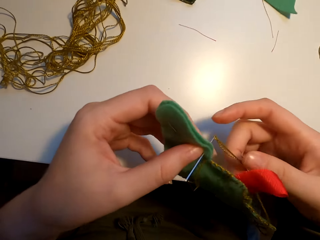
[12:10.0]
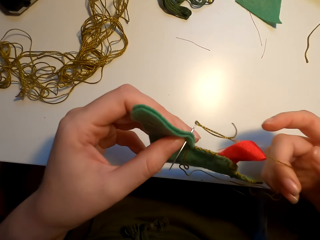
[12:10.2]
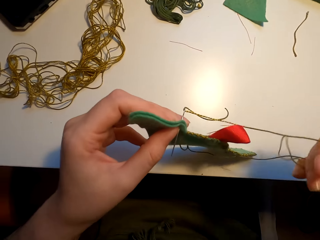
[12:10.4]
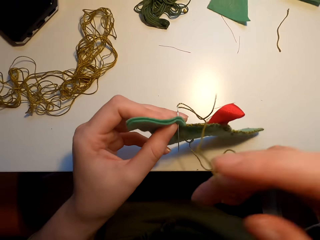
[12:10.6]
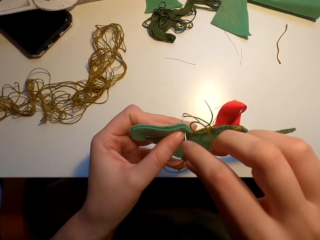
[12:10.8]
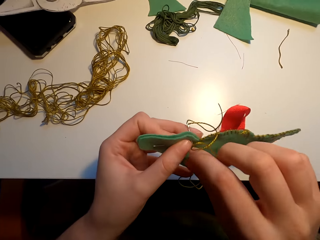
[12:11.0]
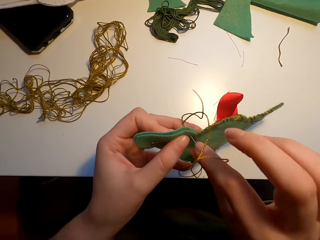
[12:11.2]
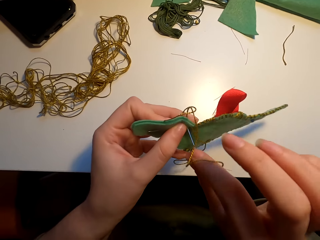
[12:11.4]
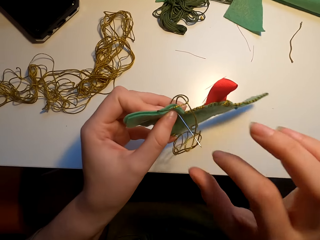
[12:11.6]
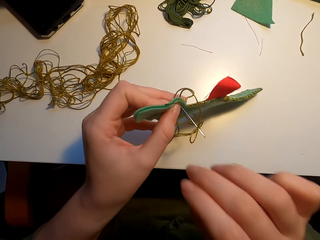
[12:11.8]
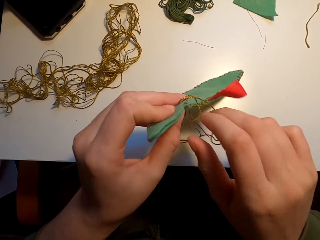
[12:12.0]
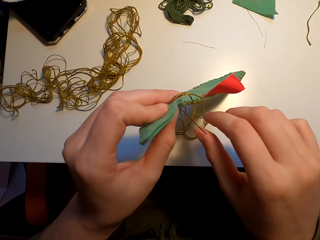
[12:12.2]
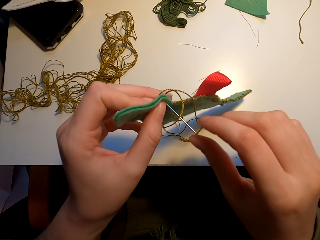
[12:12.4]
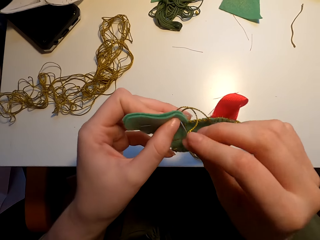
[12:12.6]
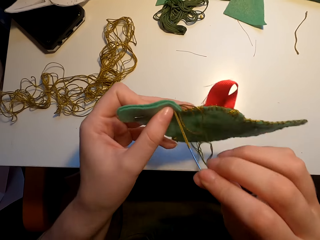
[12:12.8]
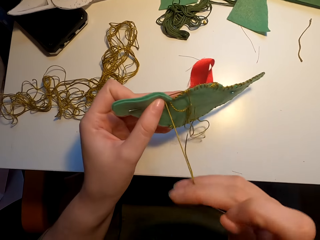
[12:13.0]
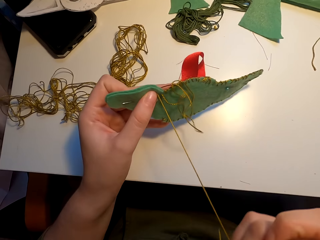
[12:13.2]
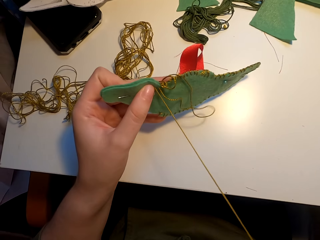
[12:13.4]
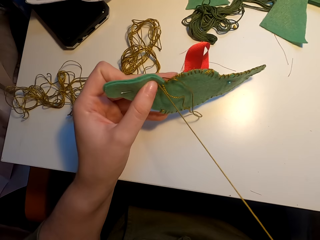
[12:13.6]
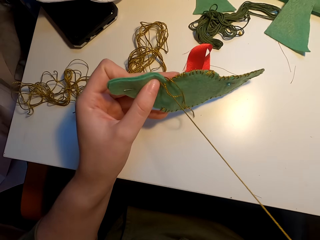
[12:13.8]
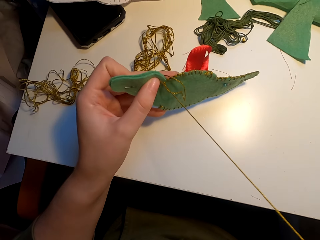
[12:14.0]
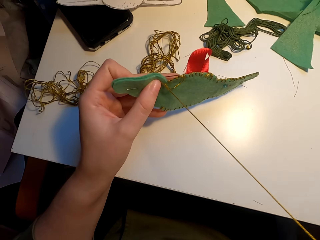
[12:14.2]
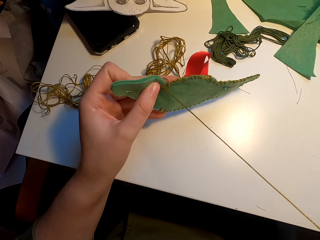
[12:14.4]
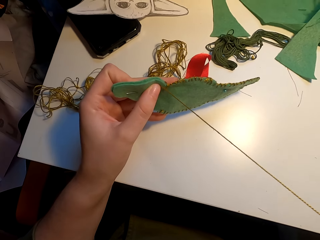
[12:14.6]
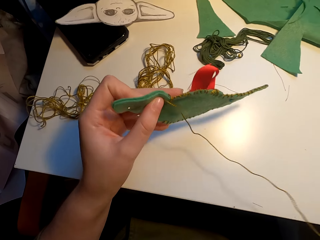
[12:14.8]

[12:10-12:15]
The camera wearer aligns the fabric.

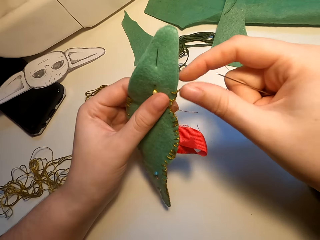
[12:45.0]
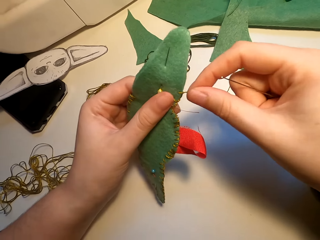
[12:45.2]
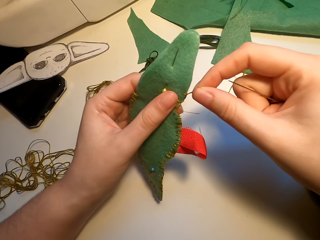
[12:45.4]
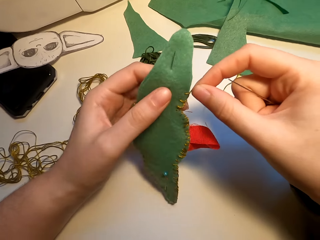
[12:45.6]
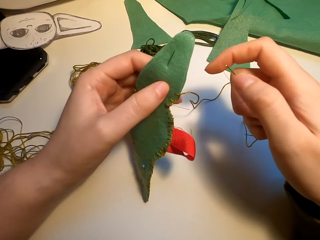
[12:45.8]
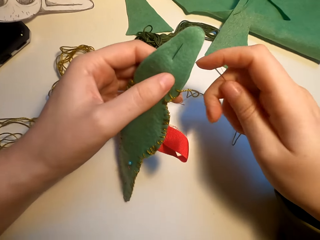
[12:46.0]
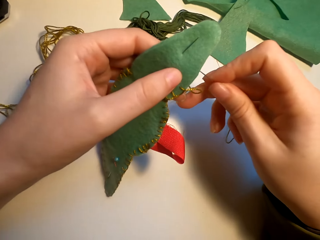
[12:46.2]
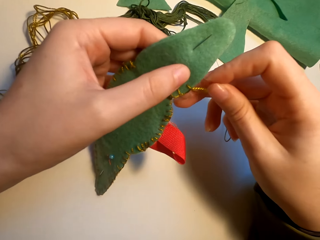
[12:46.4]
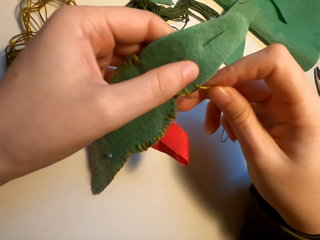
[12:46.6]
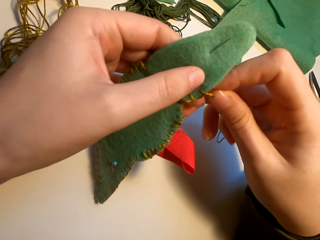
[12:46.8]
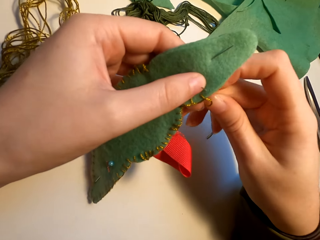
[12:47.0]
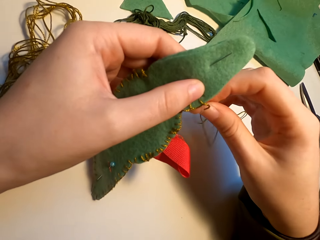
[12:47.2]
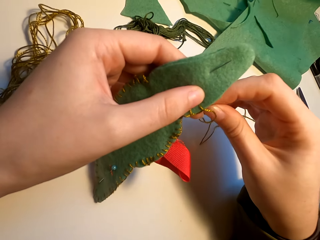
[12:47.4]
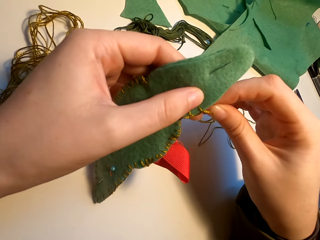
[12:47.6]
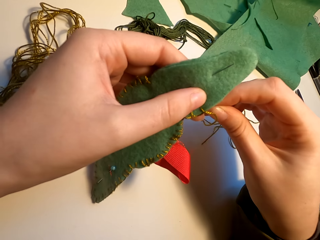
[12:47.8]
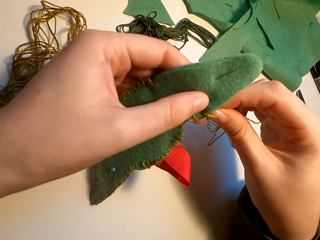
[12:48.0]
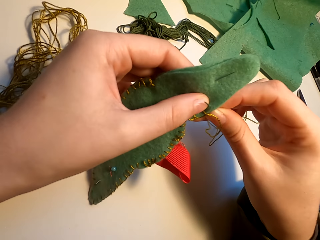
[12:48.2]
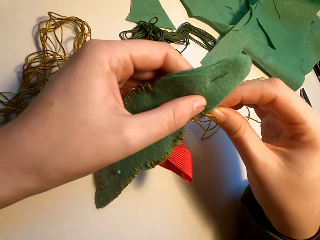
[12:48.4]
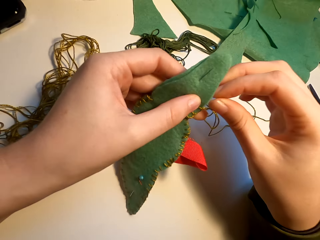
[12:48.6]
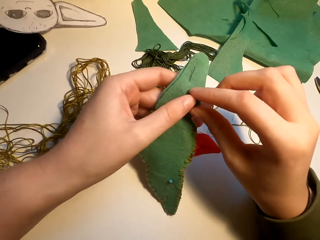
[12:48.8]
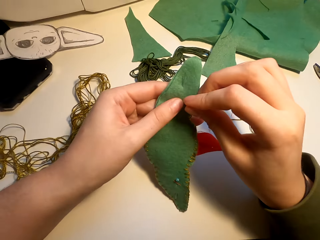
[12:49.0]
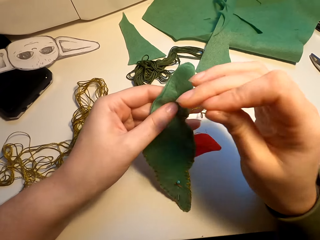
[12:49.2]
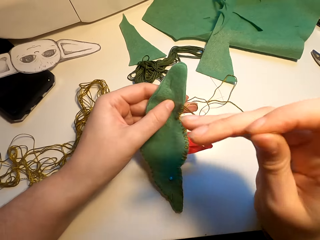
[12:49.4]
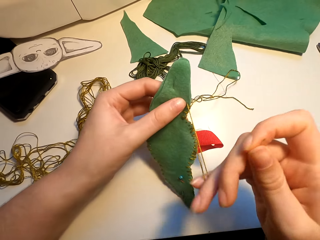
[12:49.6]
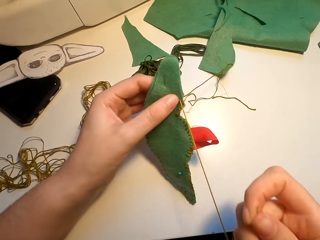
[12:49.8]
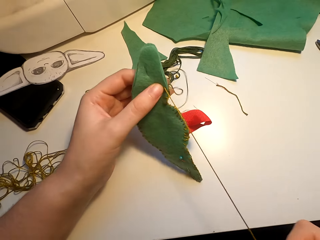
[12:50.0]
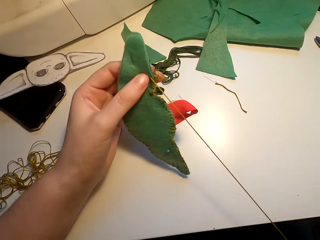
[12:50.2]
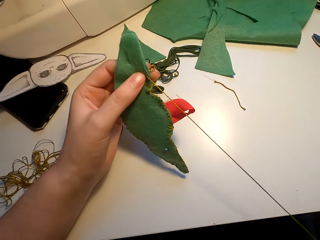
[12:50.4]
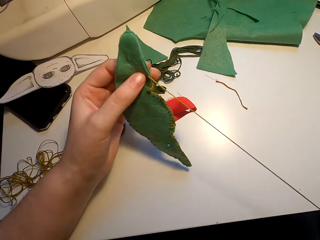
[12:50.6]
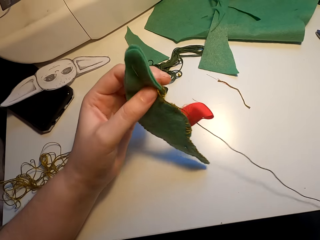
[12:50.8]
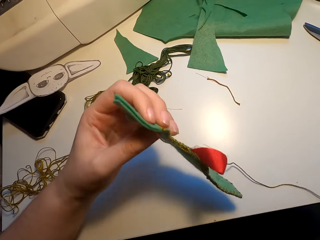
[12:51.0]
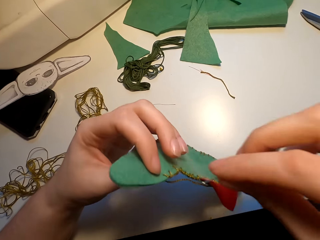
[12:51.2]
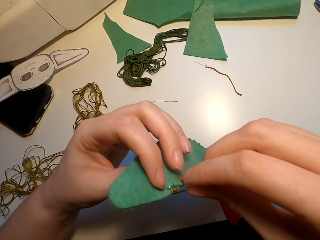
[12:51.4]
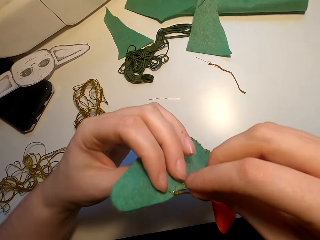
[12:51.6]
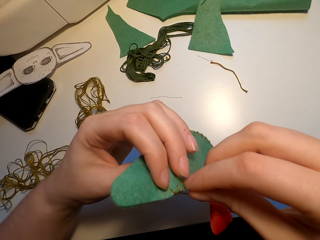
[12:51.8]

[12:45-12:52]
The camera wearer sews the fabric.

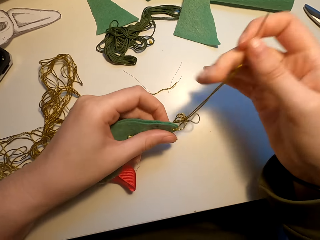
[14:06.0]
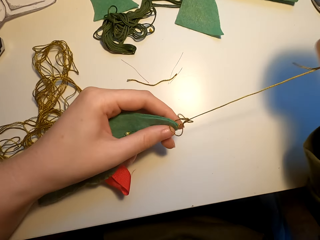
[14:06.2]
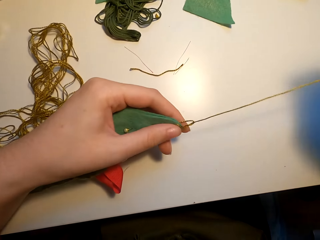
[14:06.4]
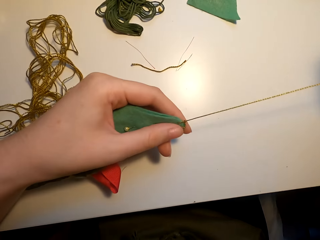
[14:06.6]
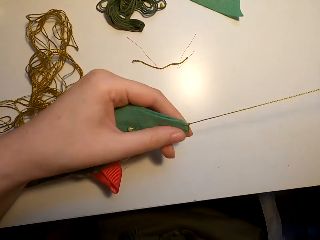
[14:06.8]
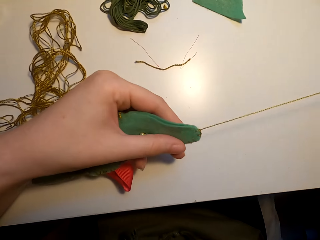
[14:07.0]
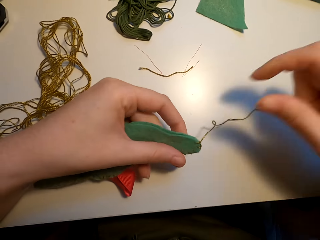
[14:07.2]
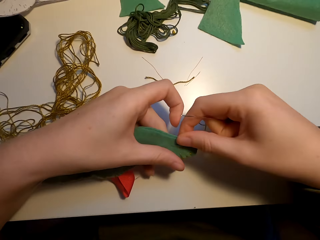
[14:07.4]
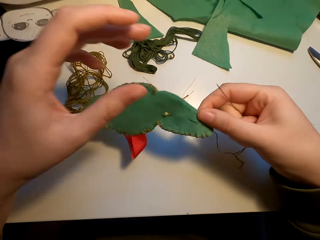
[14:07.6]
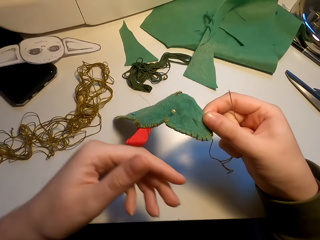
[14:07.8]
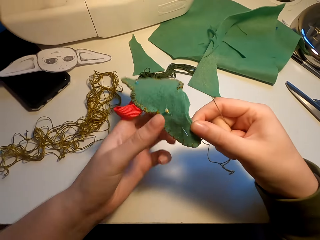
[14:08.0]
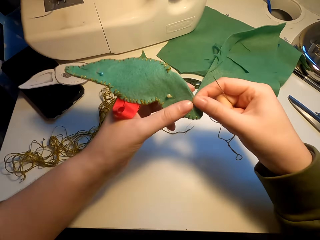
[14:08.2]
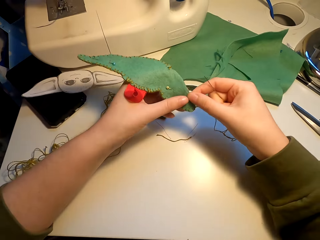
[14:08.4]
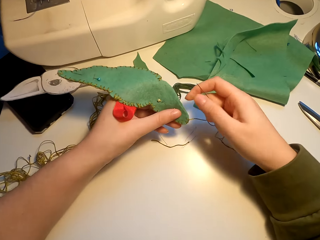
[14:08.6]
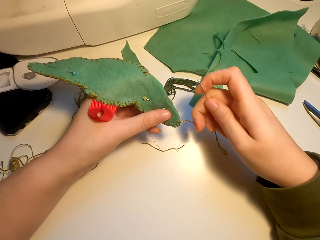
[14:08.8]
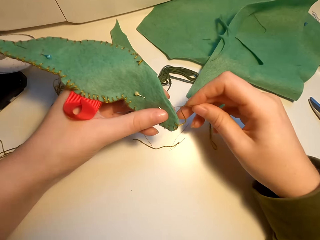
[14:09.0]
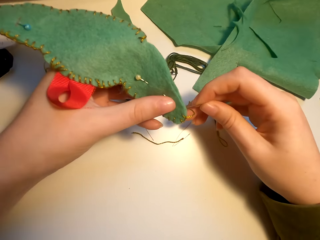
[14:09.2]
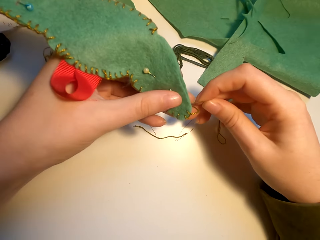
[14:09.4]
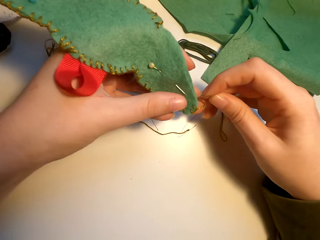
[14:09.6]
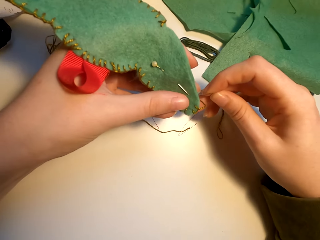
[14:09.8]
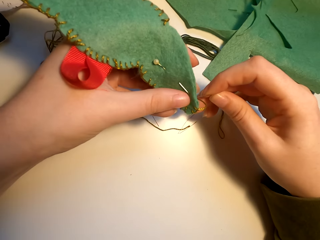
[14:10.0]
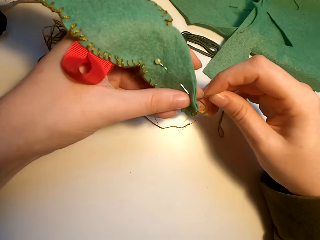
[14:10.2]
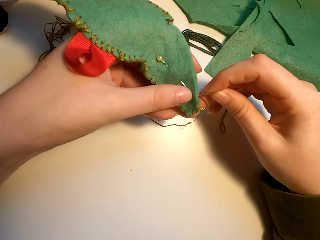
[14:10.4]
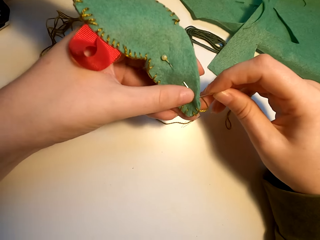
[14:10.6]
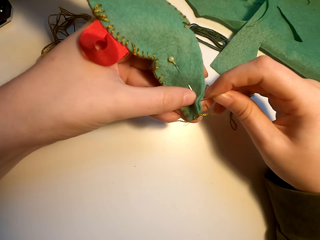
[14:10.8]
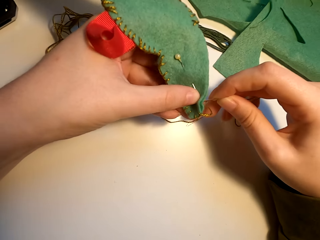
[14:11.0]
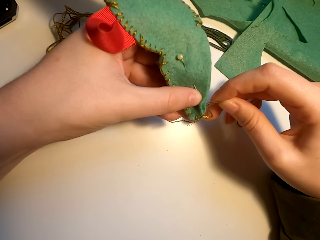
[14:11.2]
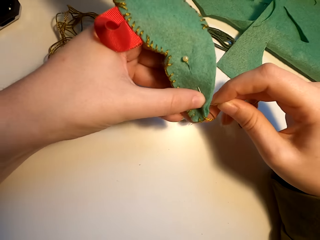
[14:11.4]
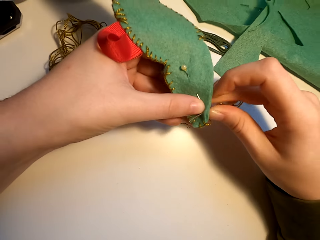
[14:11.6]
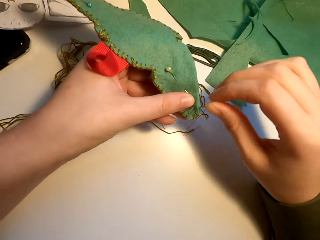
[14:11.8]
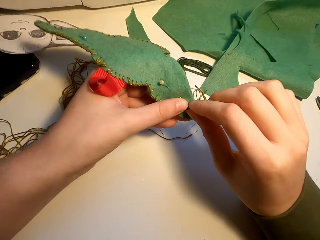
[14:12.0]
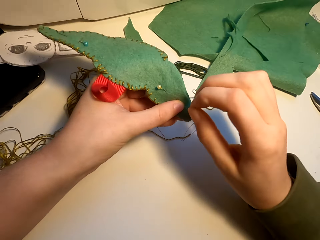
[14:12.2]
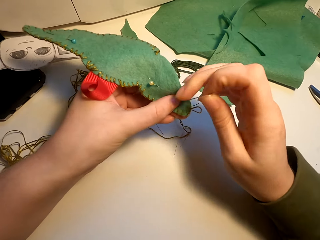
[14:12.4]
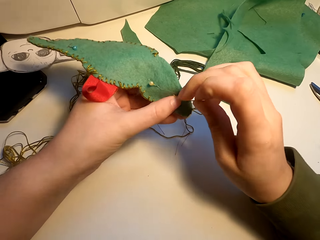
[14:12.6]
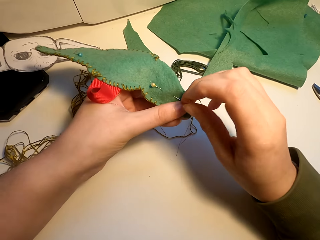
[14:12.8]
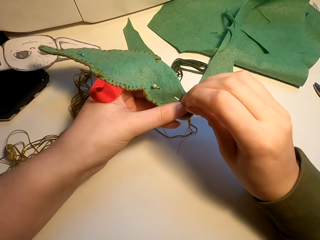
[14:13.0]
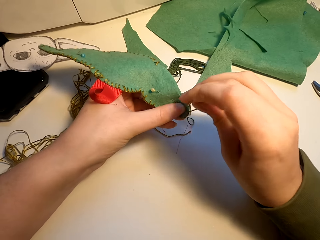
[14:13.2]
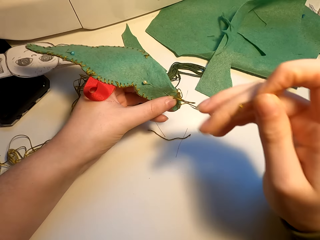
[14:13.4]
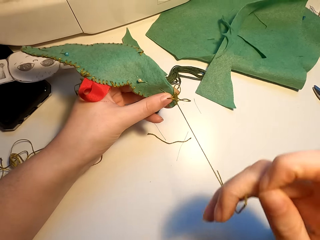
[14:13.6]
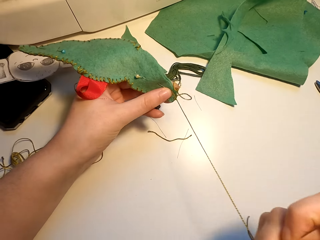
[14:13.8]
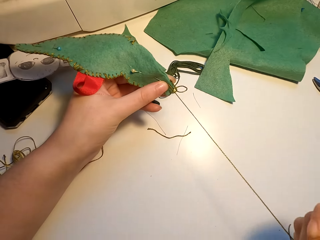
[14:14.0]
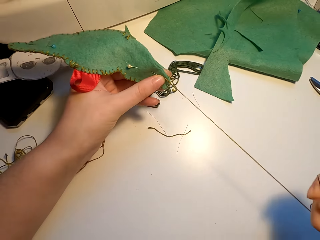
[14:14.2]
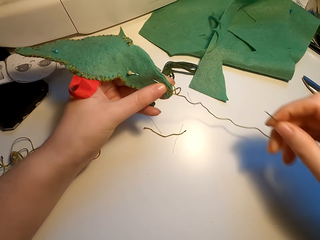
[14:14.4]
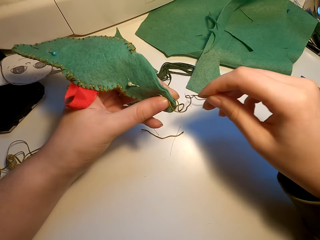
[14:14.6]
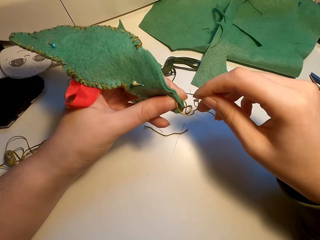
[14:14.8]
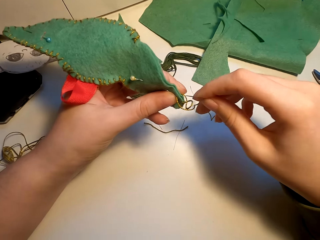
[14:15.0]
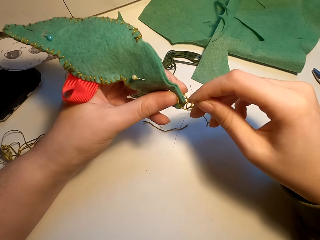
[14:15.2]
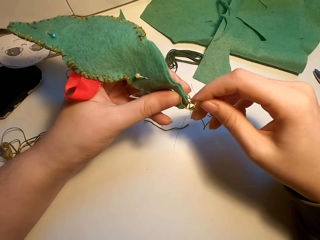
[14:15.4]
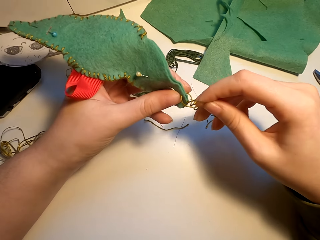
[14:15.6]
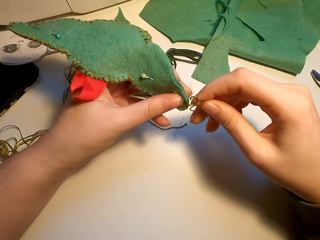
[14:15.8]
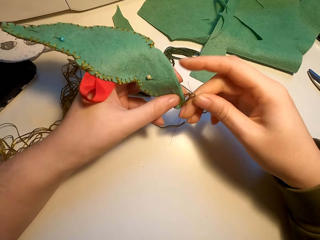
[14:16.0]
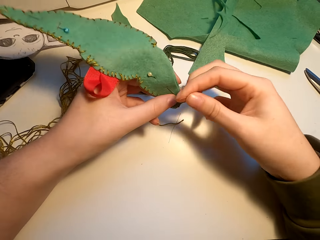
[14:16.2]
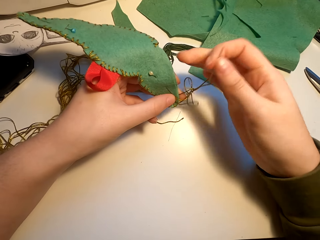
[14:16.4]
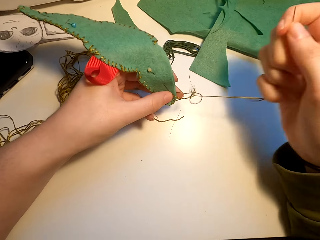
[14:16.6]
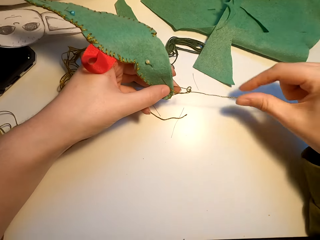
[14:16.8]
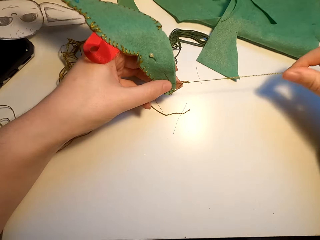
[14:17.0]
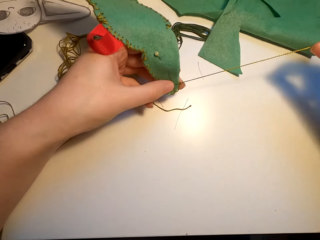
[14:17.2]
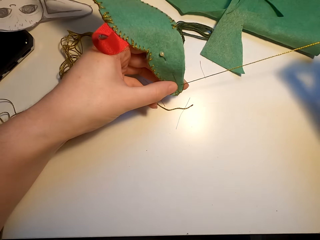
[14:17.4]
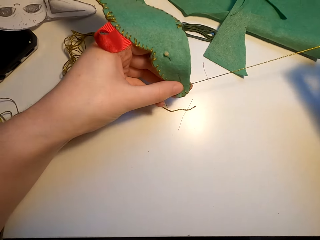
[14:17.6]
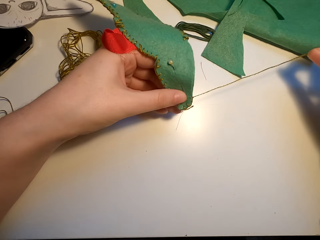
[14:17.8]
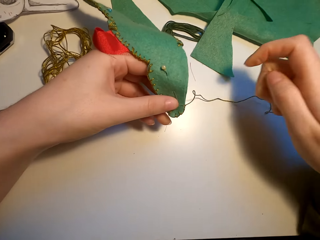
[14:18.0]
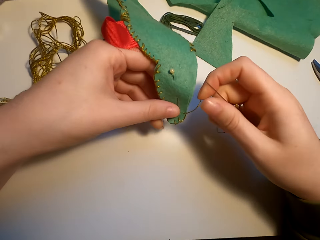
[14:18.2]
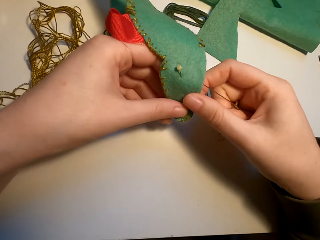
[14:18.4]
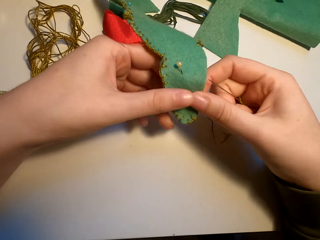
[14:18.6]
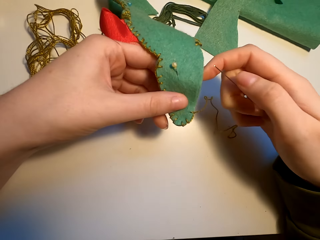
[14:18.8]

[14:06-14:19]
The camera wearer turns the fabric. They sew the fabric.
